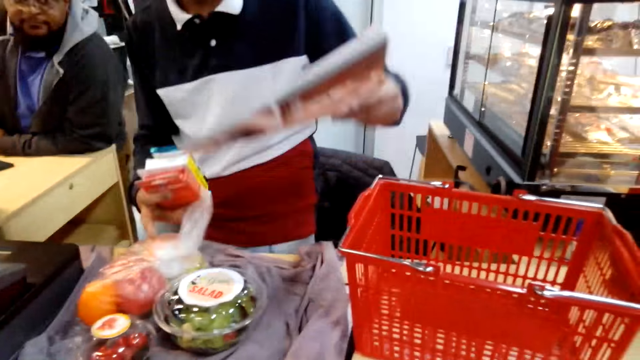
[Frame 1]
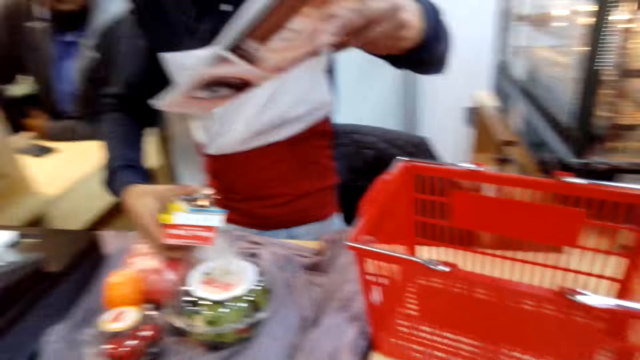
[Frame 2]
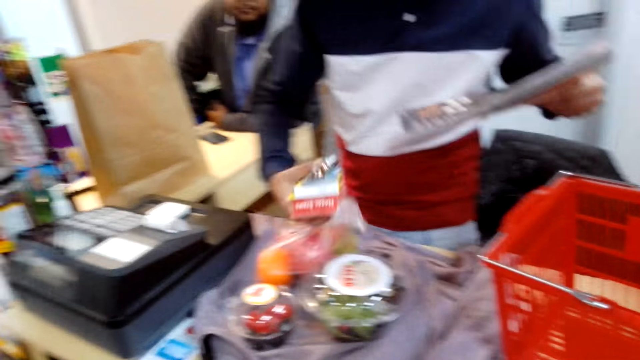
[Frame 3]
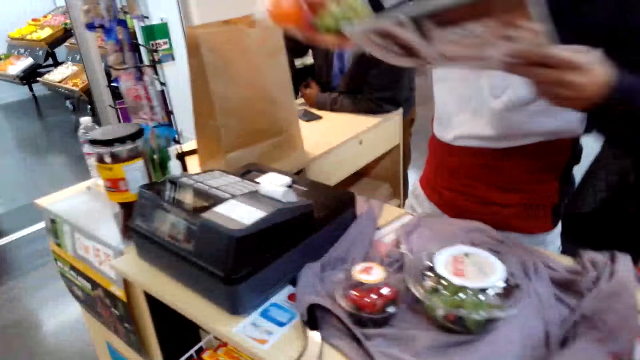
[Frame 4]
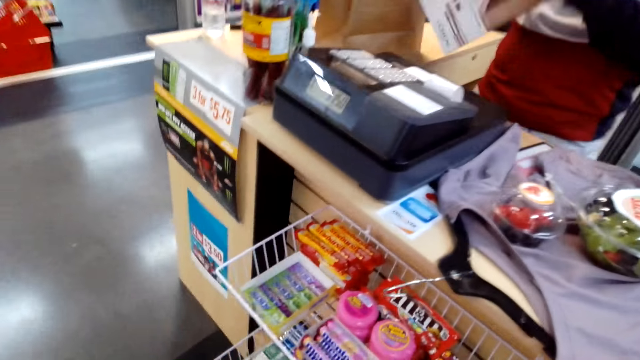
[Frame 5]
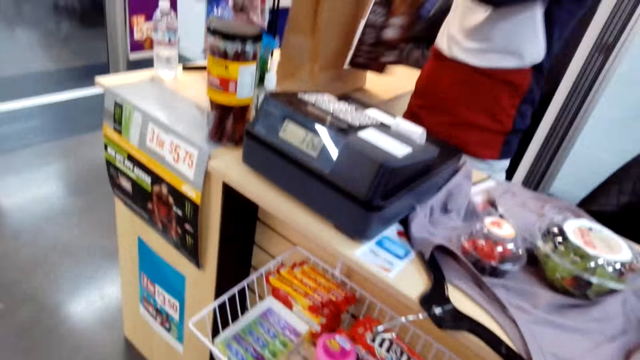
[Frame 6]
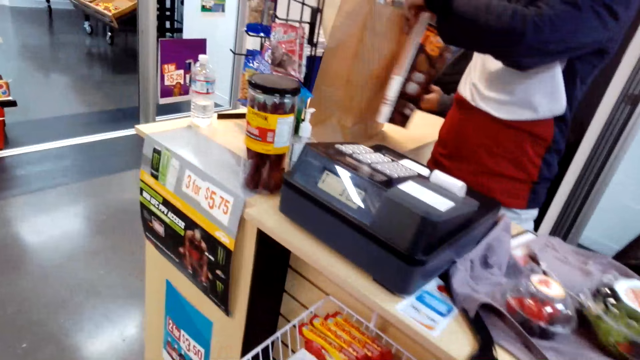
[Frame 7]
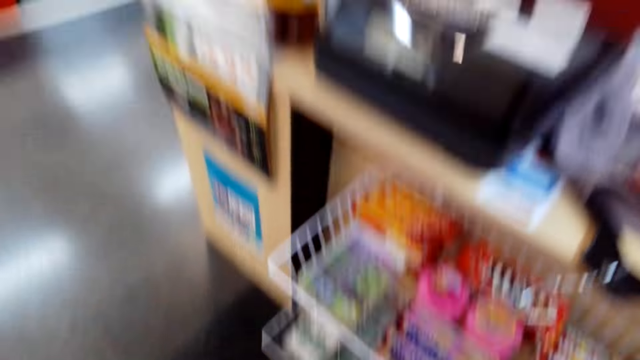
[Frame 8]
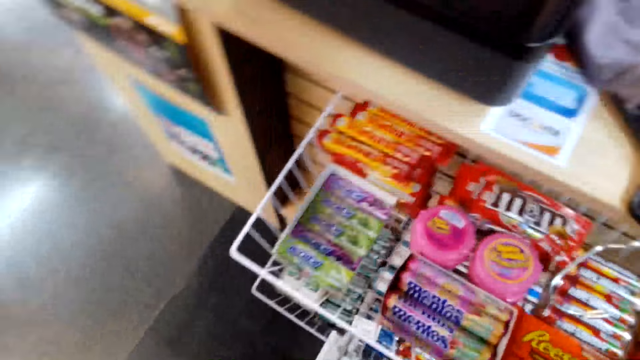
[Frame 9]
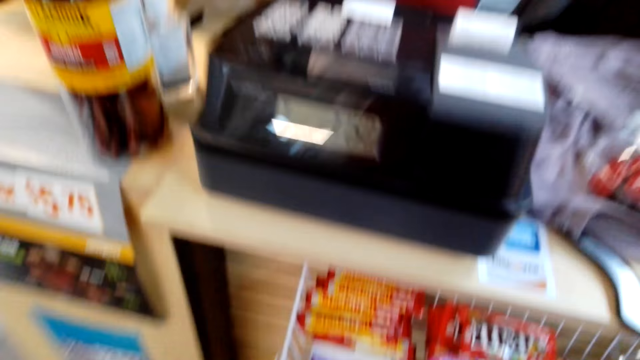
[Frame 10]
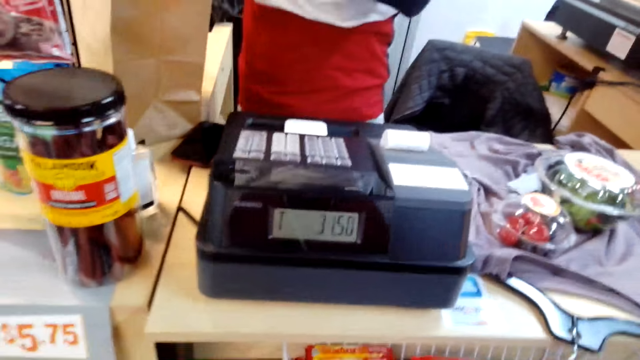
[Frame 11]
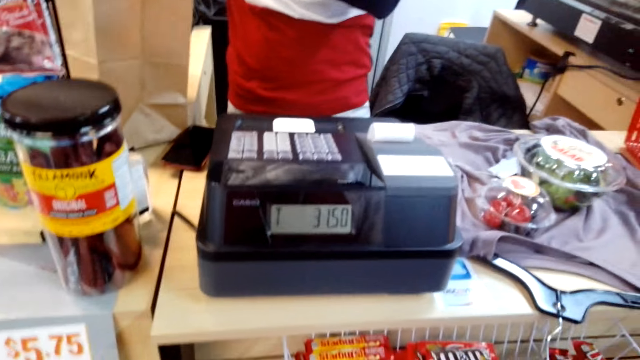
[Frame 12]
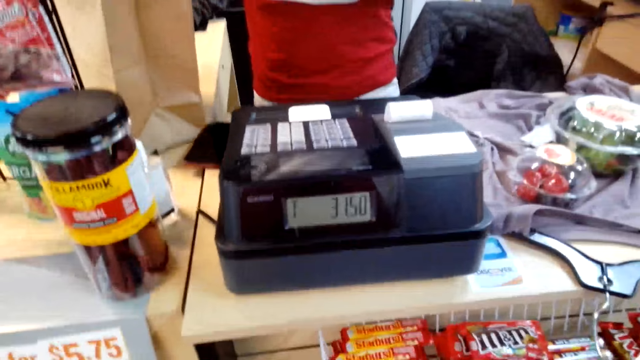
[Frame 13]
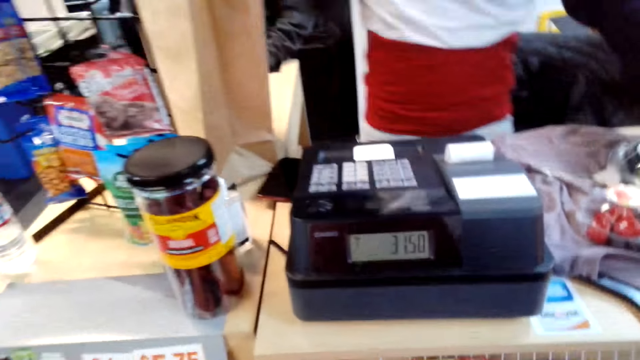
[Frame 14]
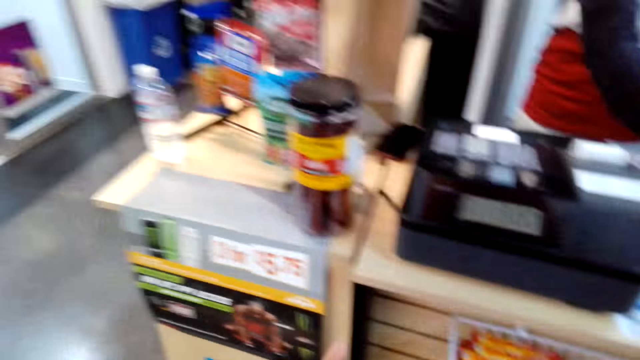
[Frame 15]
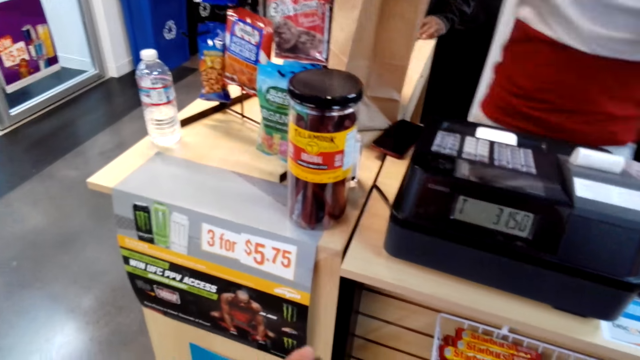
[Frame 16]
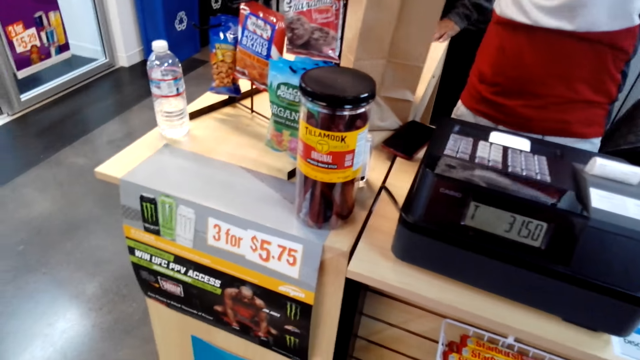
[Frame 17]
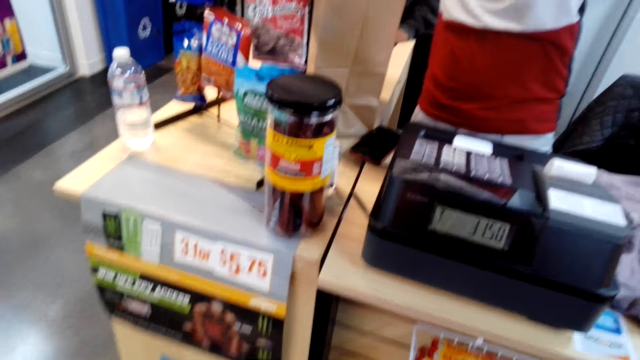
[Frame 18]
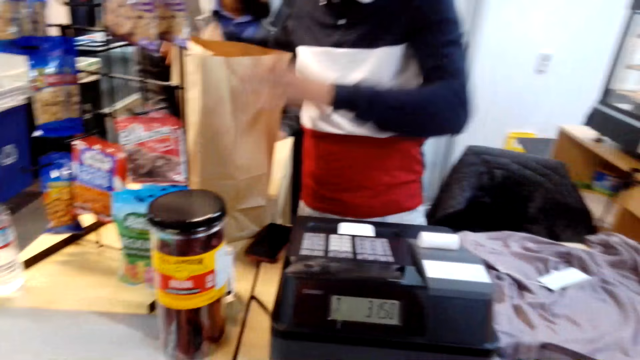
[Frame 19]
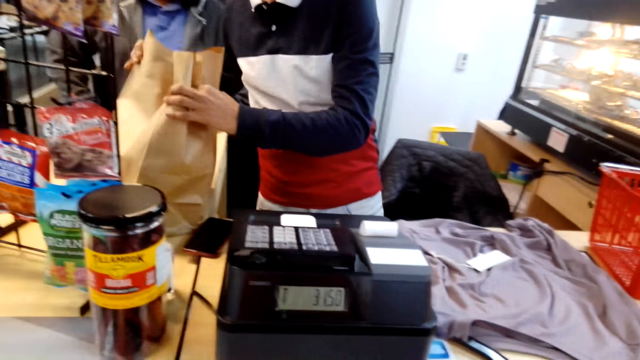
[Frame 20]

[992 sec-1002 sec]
The cashier views the magazine, lifts the fruits paper bag, and packs the items in the packet paper. The cashier picks up the fruits packet and packs the fruits packet in the packet paper.

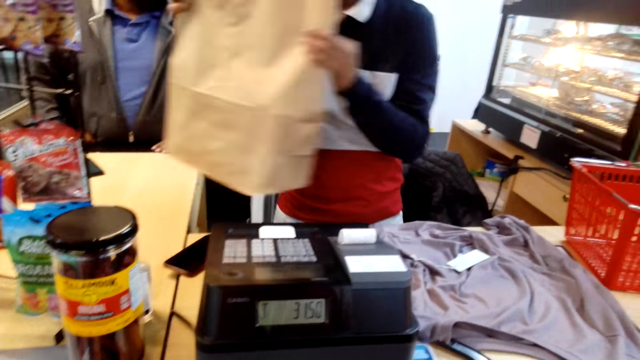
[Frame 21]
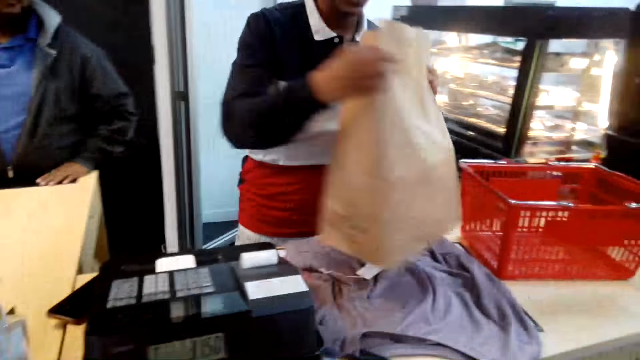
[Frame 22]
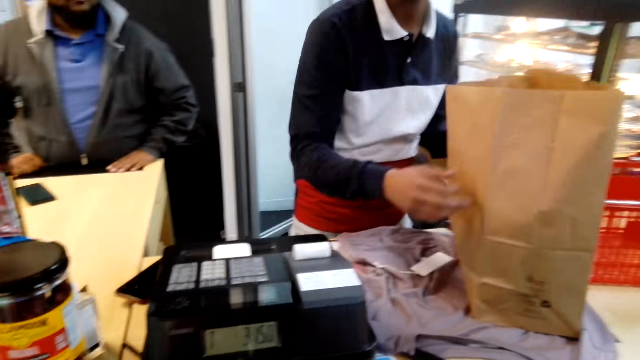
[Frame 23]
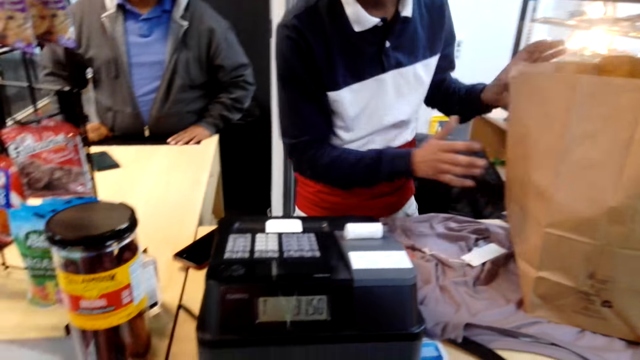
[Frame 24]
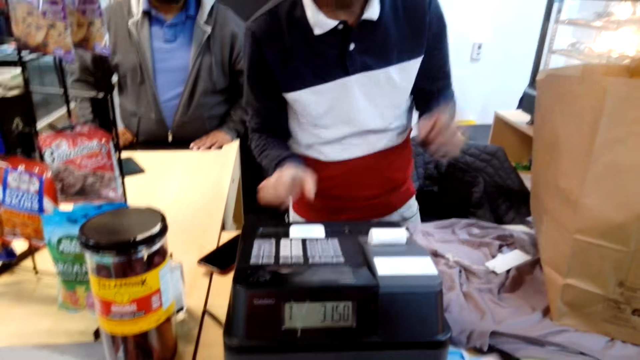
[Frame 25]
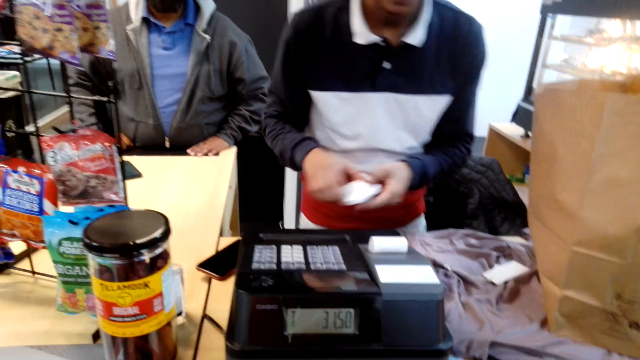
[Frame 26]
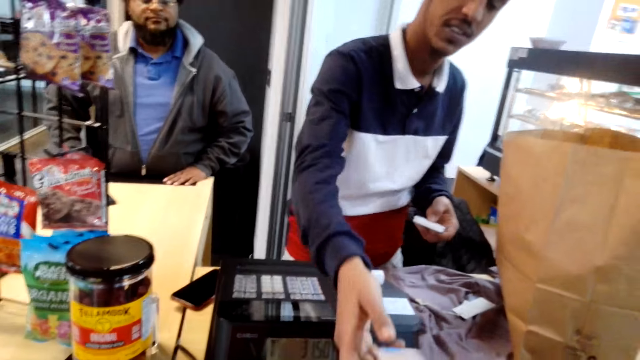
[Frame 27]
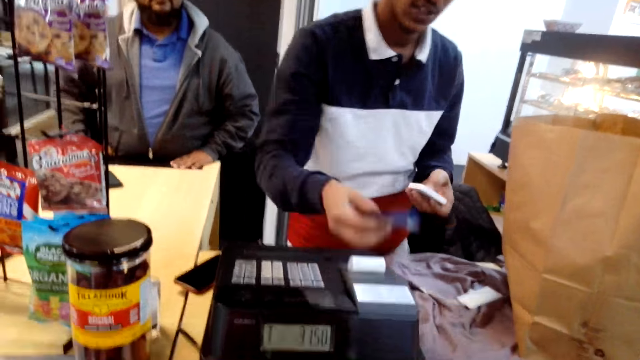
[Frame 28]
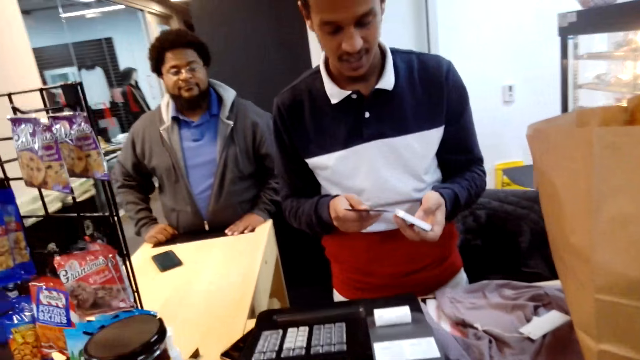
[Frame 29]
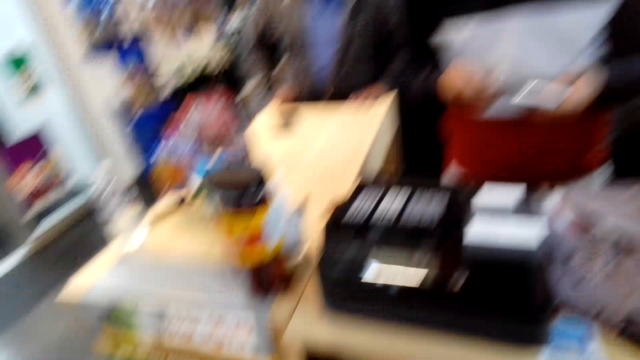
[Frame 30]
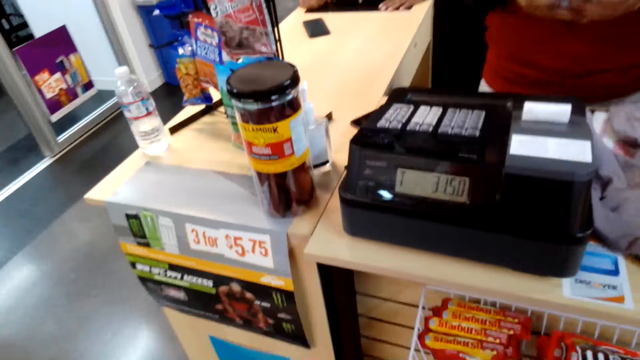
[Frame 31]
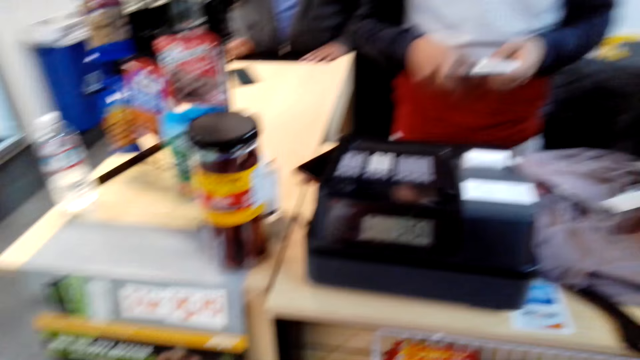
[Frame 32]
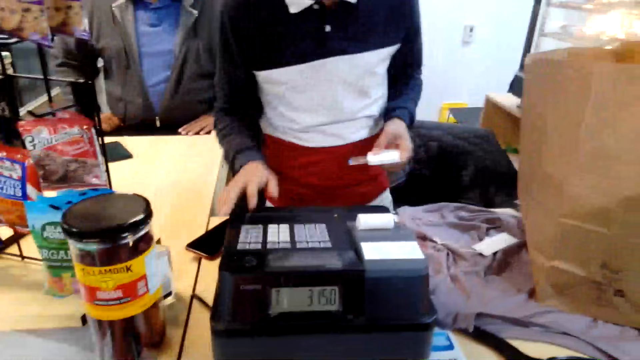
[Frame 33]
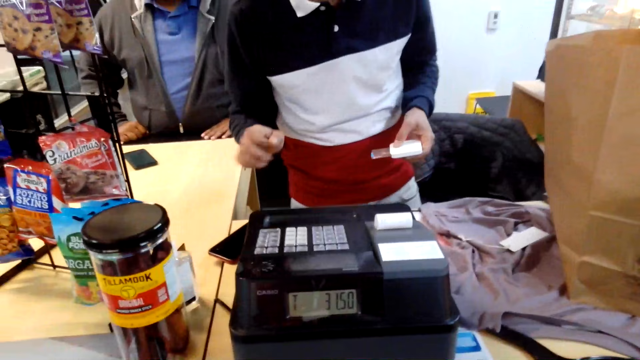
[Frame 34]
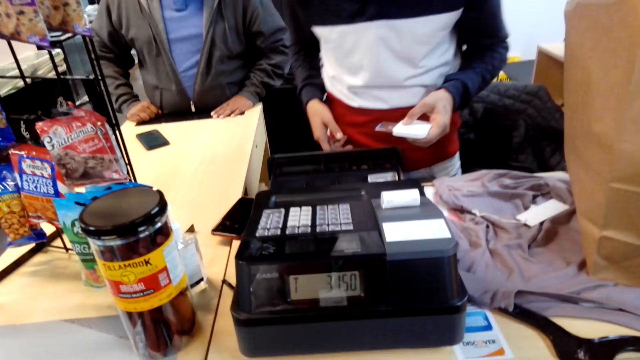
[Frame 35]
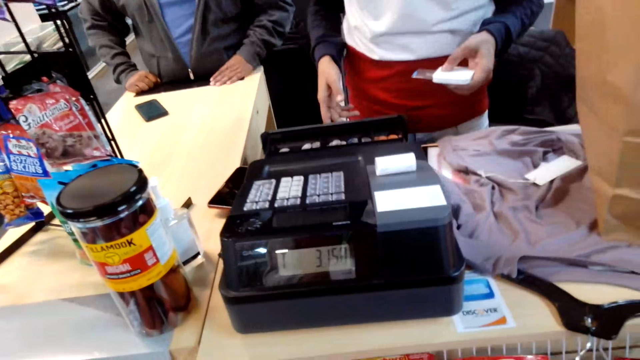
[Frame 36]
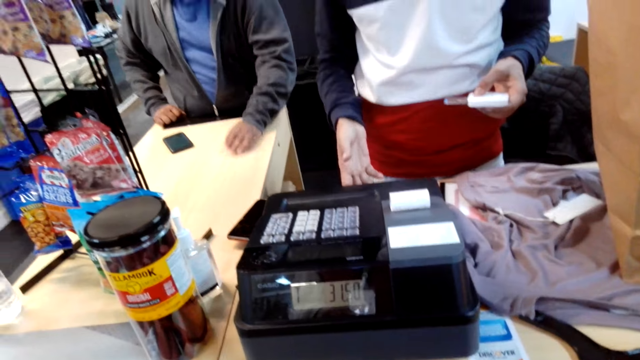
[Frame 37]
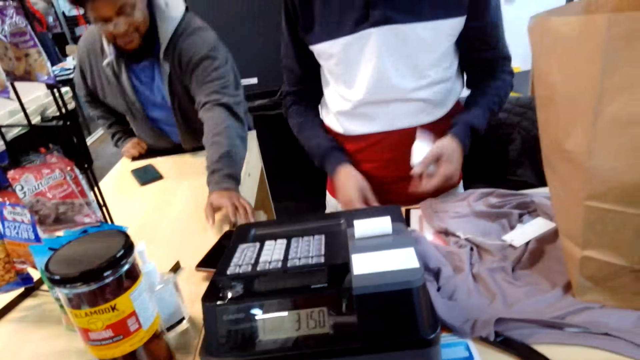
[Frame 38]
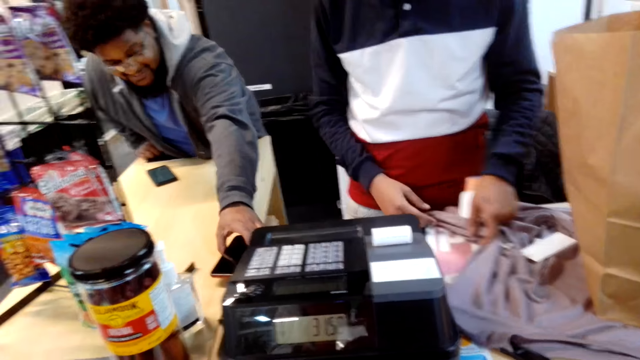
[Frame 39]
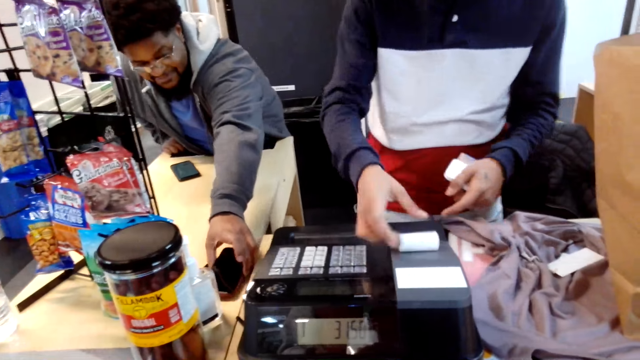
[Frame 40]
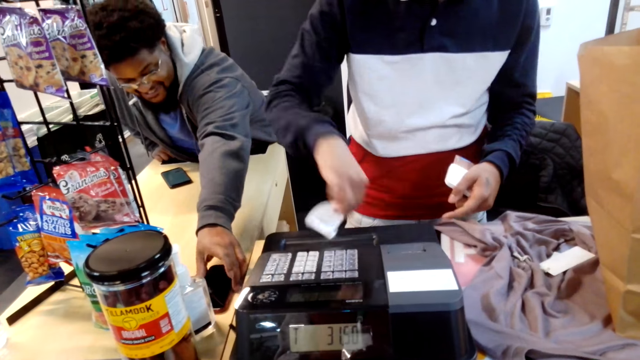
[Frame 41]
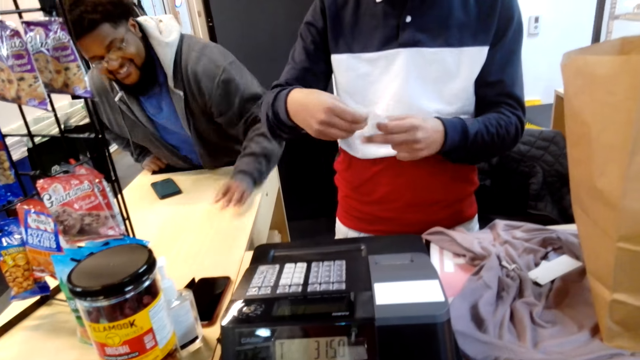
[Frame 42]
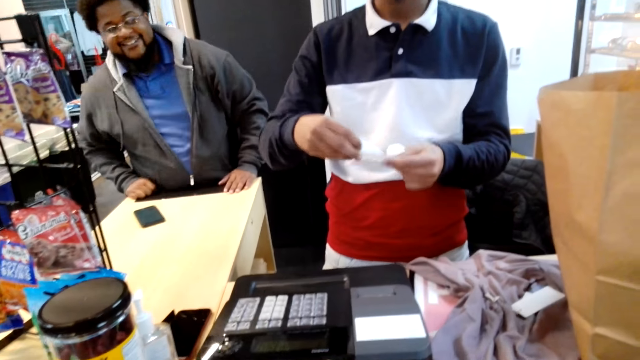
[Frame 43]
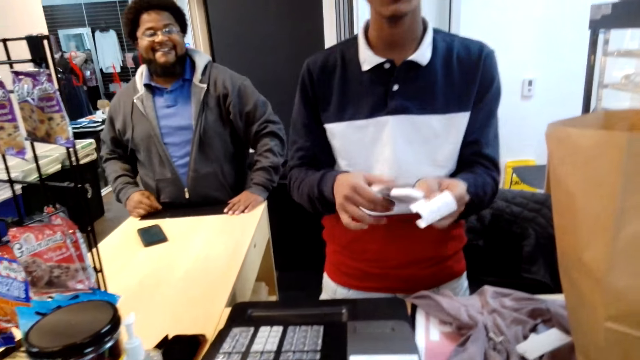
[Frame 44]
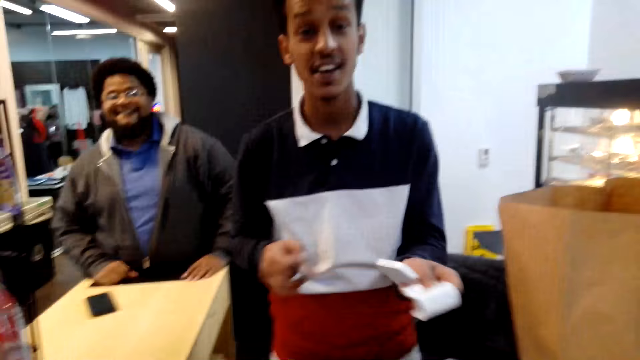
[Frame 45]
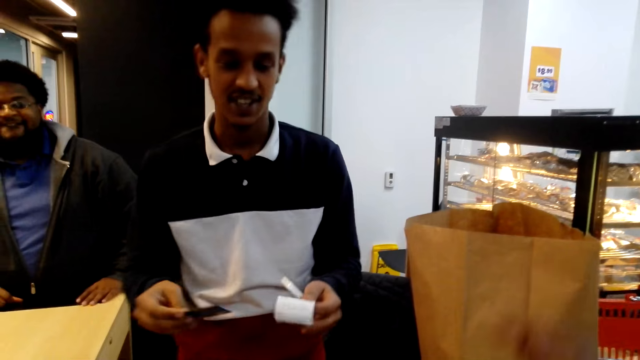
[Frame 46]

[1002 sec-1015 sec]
The cashier lifts the packet paper, puts the packet paper on the shirt, and picks up the credit card machine on the cashier machine. The camera wearer hands over a credit card to the cashier. The cashier inserts the credit card in the credit card machine, presses buttons on the cashier machine, and pushes the cashier machine drawer. A man adjusts a phone on the supermarket counter. The cashier cuts a receipt on the cashier machine and views the receipt. The camera wearer converses with the cashier. The cashier removes the credit card from the credit card machine.
